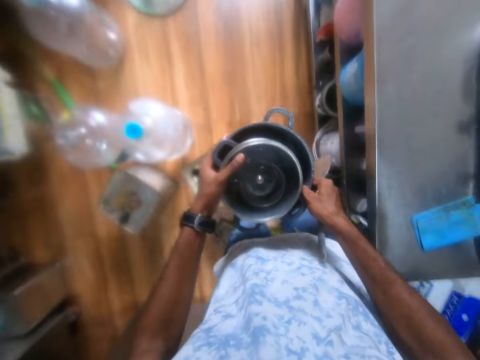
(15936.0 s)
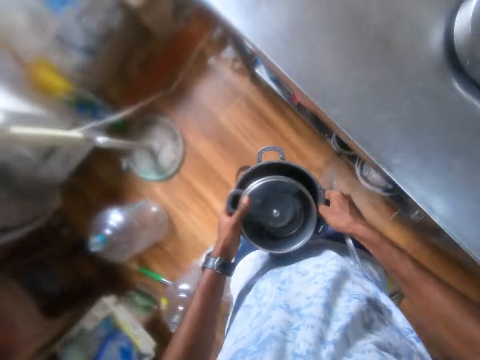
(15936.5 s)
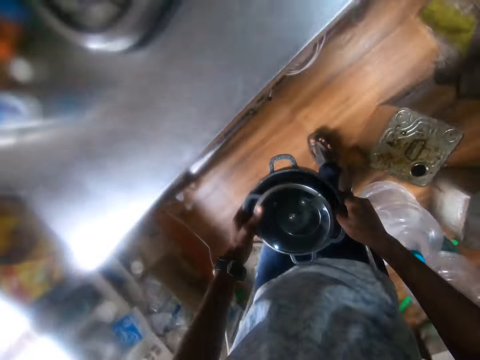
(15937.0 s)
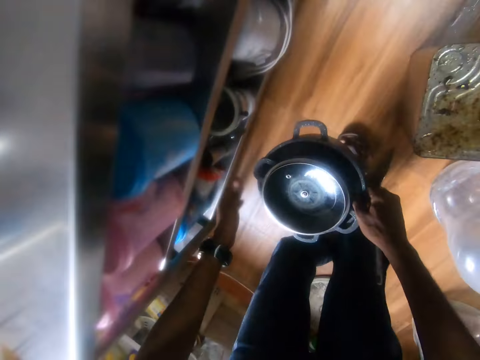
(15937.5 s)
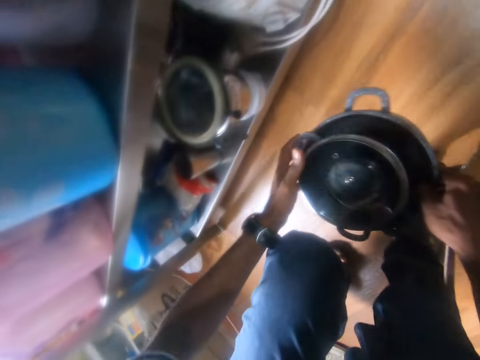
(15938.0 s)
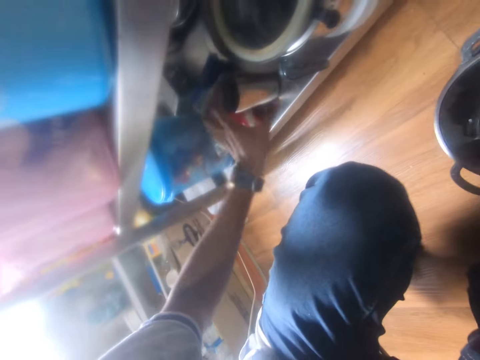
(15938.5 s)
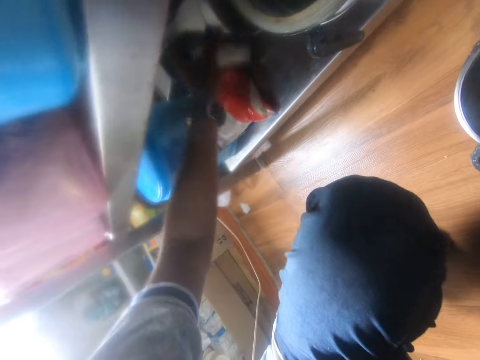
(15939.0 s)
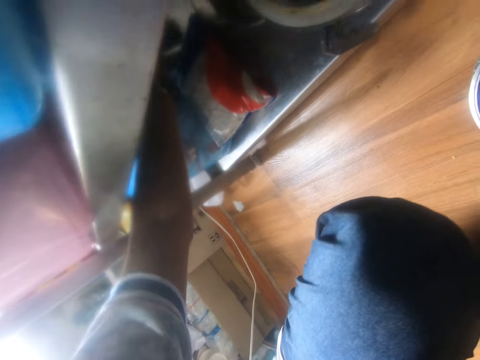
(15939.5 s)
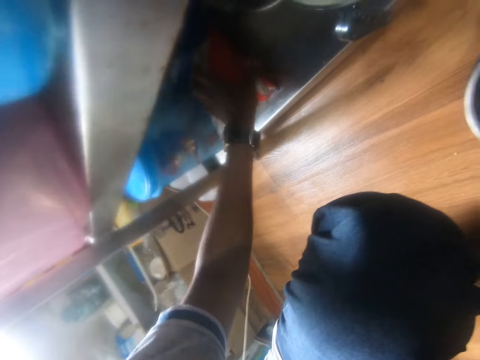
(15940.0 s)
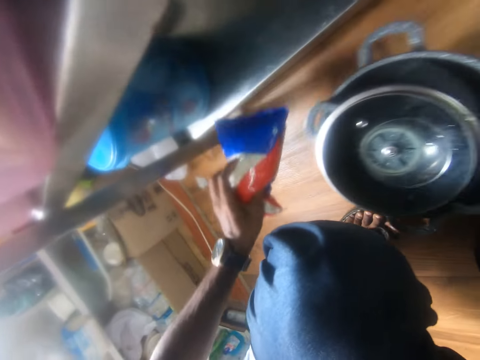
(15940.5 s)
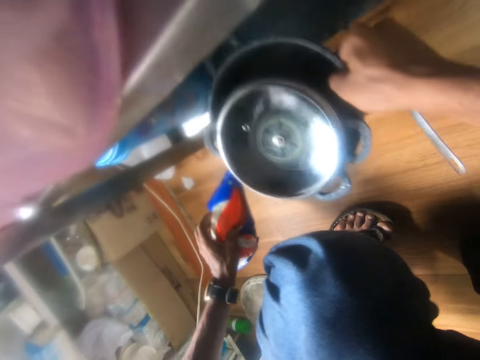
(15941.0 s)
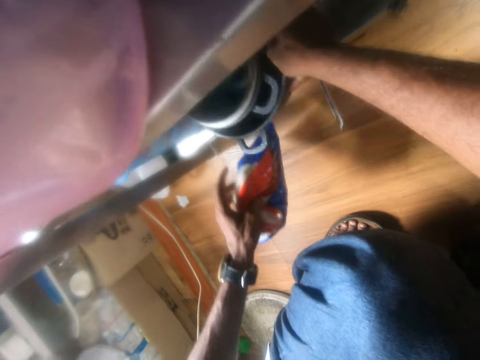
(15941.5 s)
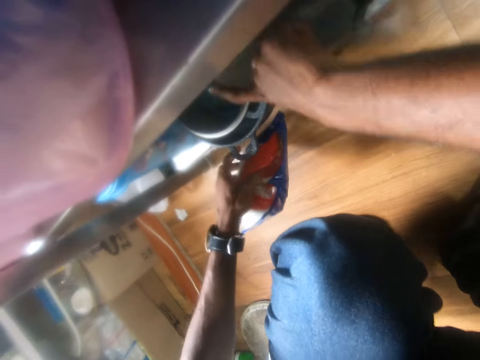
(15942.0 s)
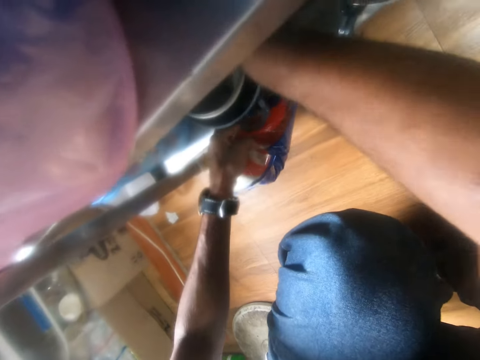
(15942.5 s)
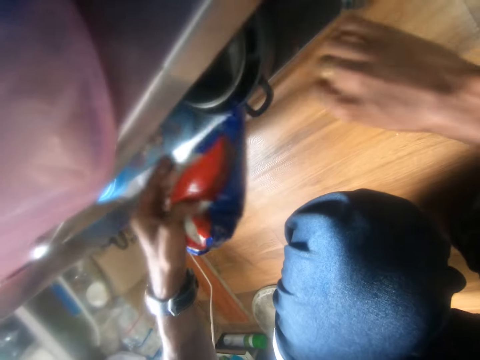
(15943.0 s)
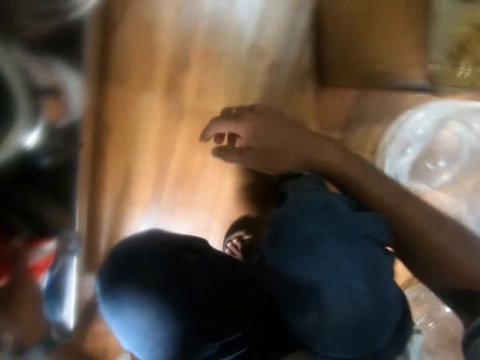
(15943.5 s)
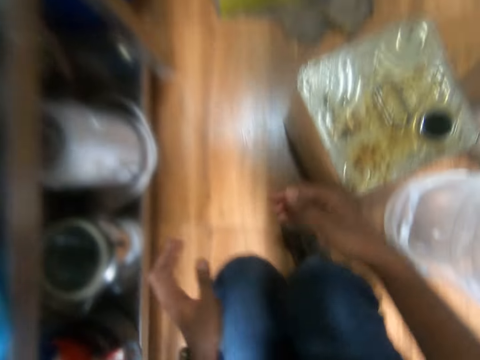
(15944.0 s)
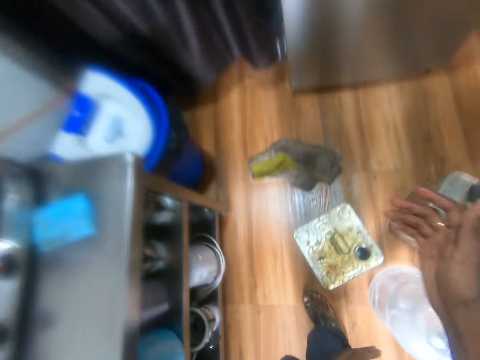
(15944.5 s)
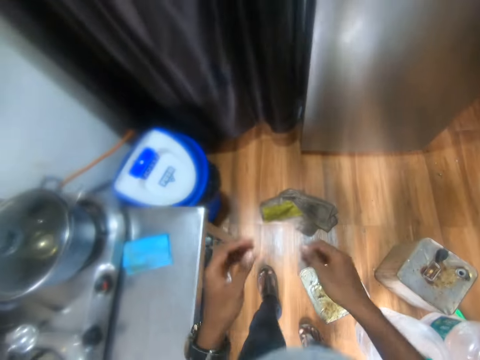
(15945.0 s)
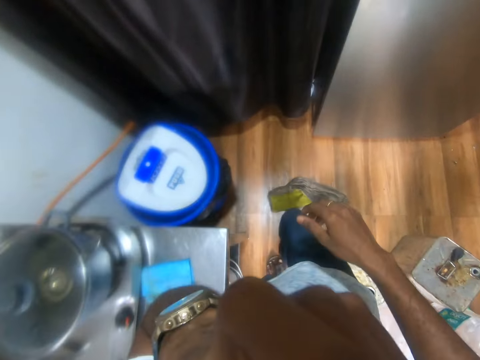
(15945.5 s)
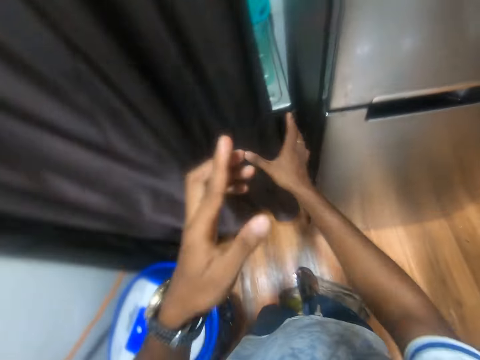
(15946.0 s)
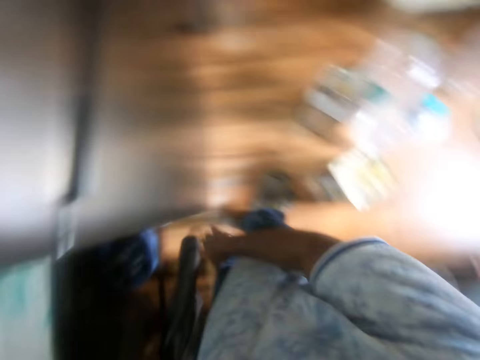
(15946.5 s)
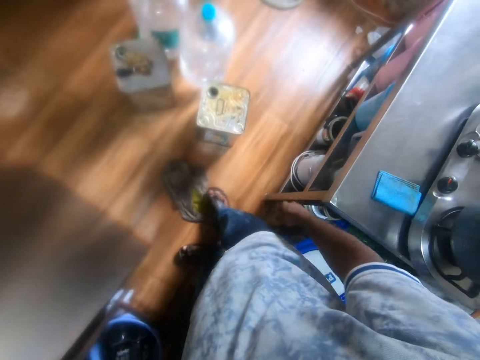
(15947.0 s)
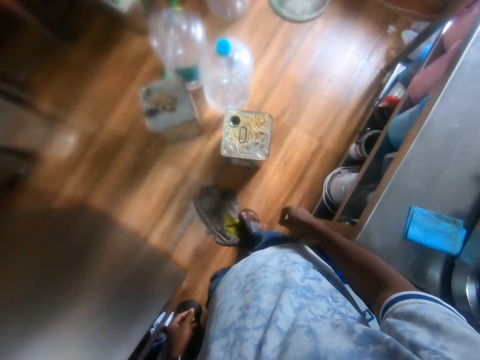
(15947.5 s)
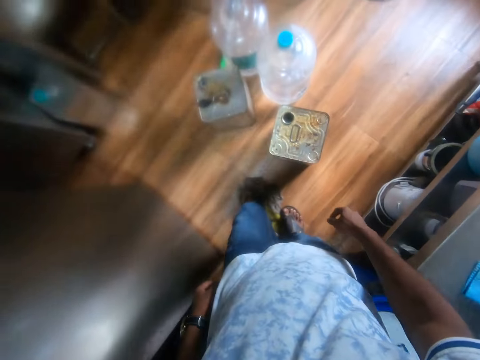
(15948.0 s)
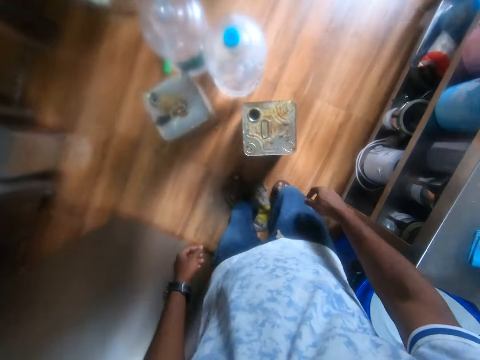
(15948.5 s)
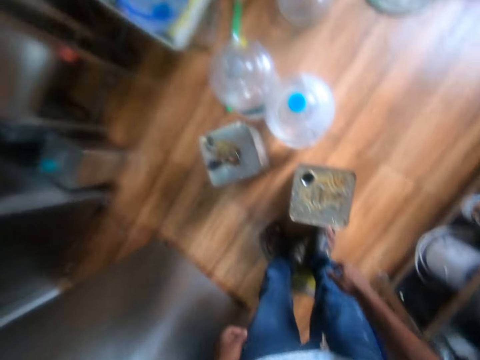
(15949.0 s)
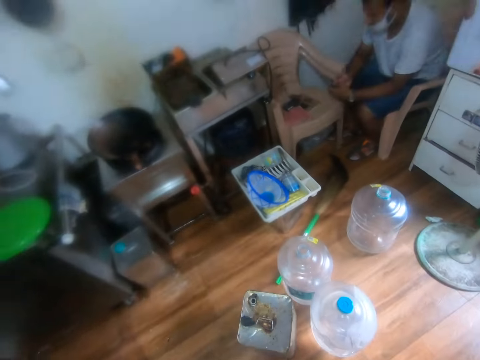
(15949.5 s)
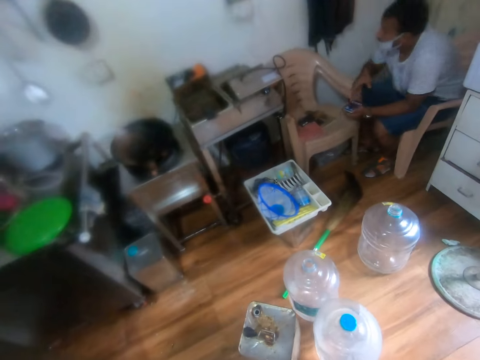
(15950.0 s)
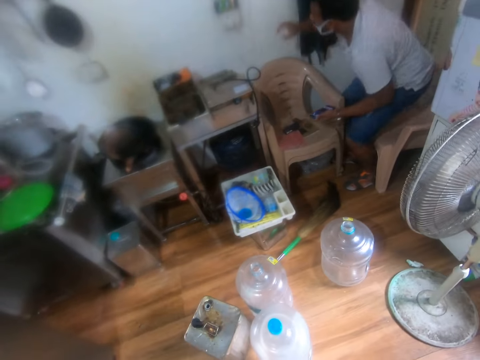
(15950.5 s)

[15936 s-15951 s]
The camera wearer places the cooking pot on the floor. He adjusts a cup in the kitchen basin with his left hand. He arranges a tin in the rack. He removes a pack of pasta from the kitchen cabinet with his left hand. He puts the pot into the kitchen cabinet with his right hand. He puts the cooking spoon into the kitchen cabinet with his right hand. He drops the pack of pasta into the pot with his left hand. He walks in the room. He touches his face with his left hand. He adjusts the kitchen curtain with his hands and holds the curtain. He looks around the room. He moves in the room. He looks around the room.

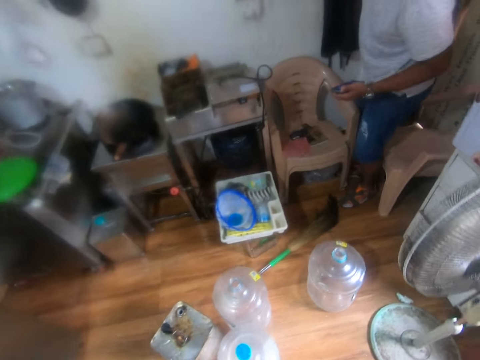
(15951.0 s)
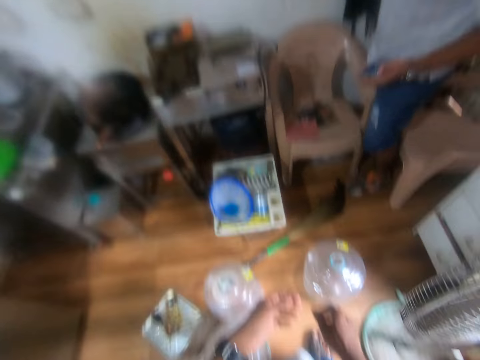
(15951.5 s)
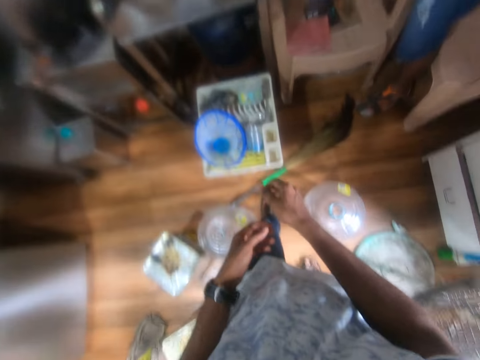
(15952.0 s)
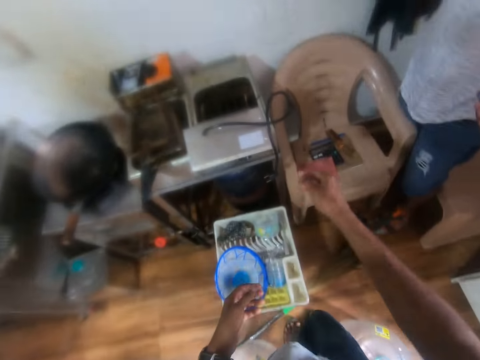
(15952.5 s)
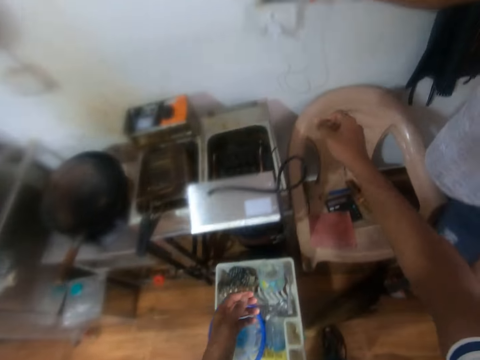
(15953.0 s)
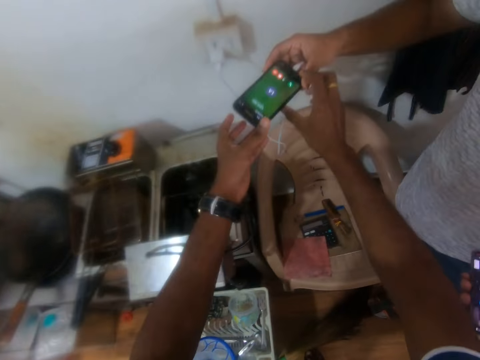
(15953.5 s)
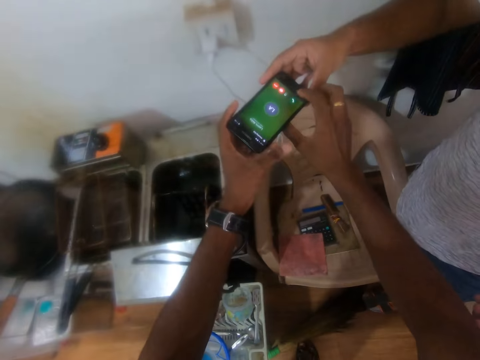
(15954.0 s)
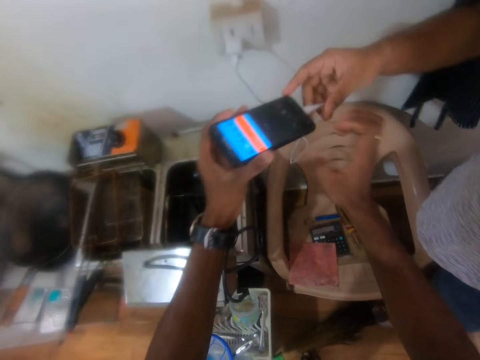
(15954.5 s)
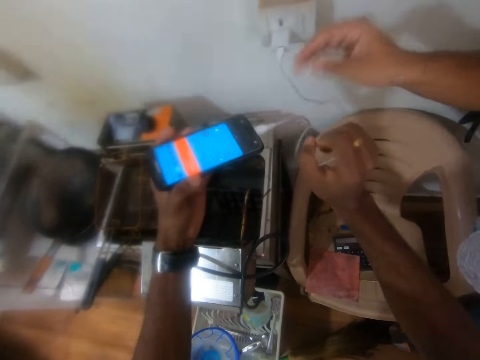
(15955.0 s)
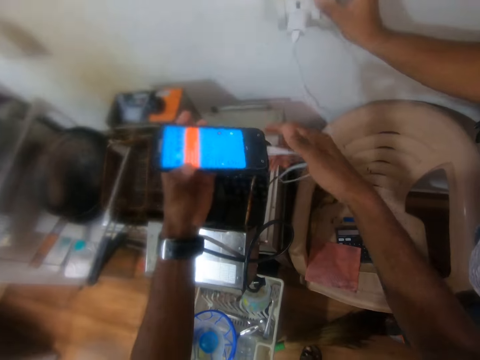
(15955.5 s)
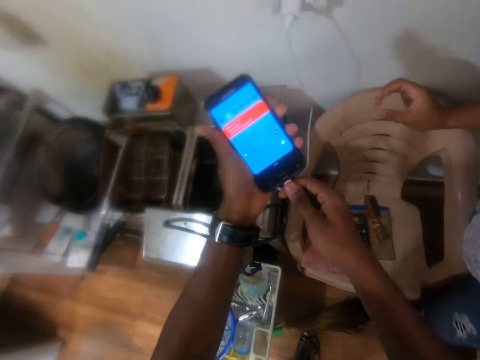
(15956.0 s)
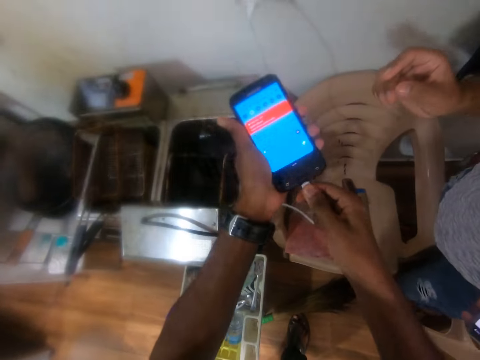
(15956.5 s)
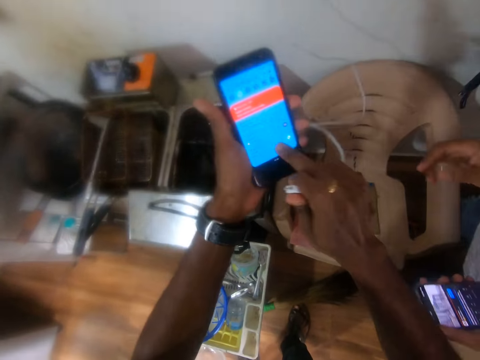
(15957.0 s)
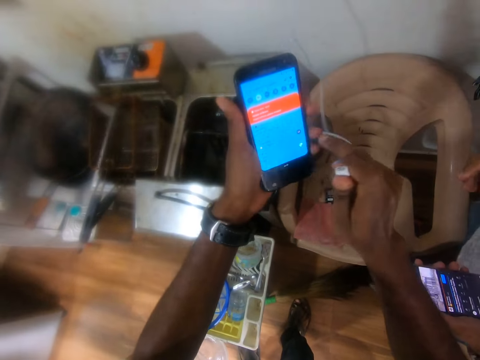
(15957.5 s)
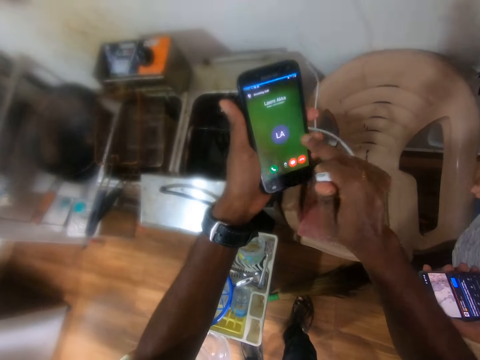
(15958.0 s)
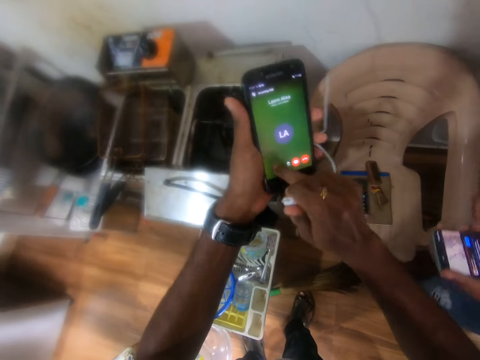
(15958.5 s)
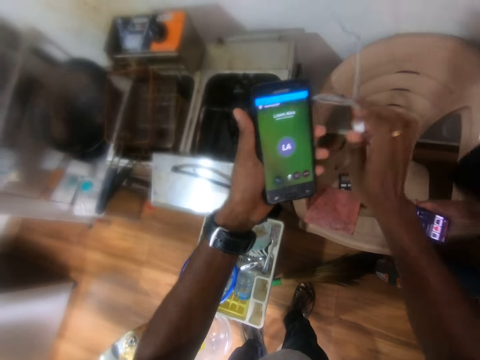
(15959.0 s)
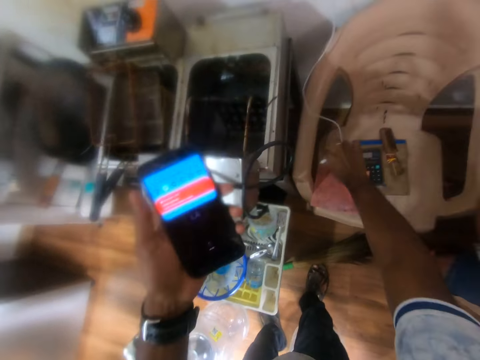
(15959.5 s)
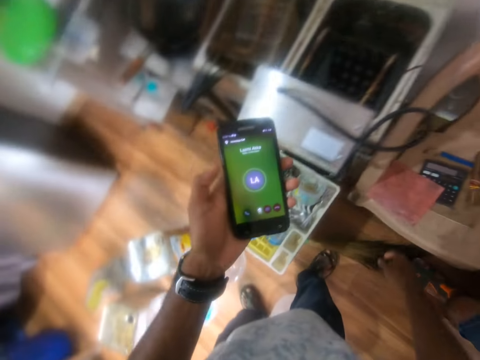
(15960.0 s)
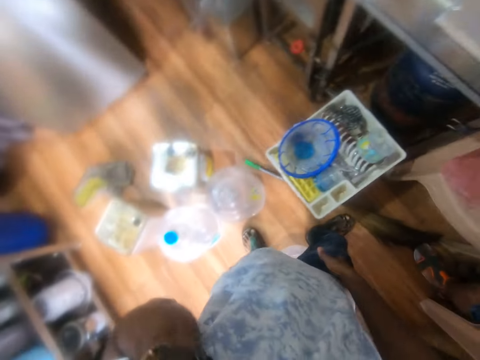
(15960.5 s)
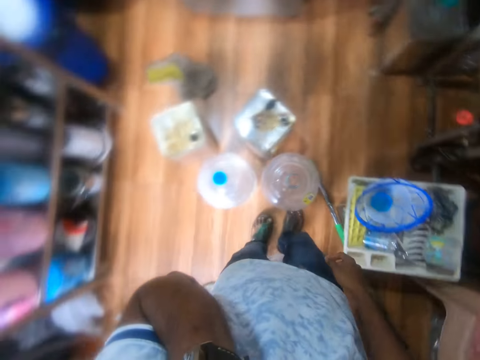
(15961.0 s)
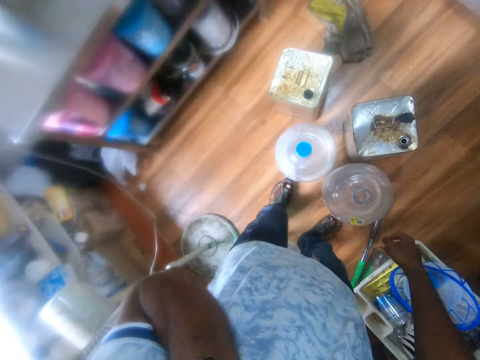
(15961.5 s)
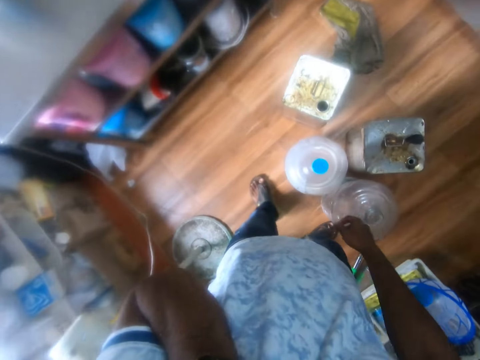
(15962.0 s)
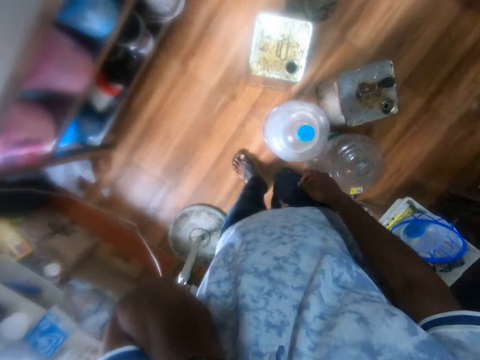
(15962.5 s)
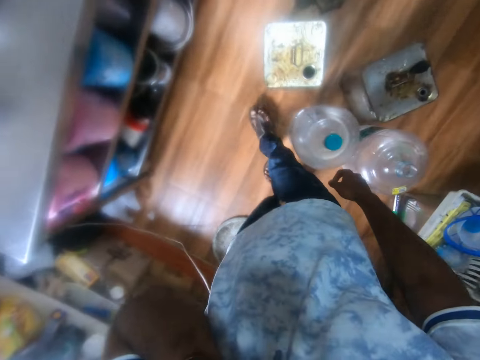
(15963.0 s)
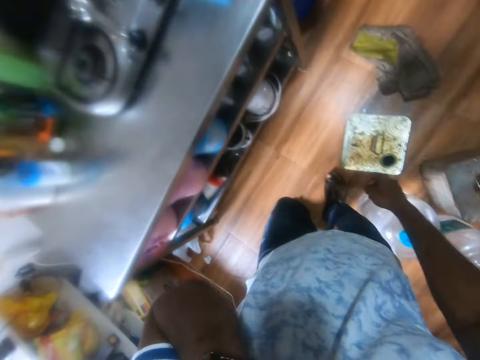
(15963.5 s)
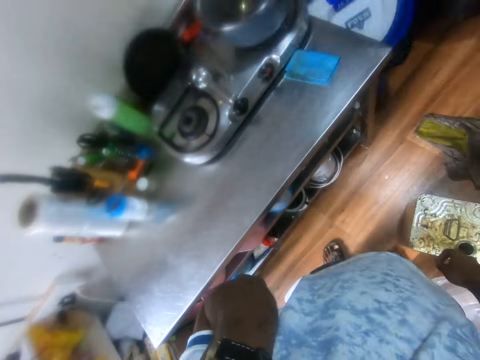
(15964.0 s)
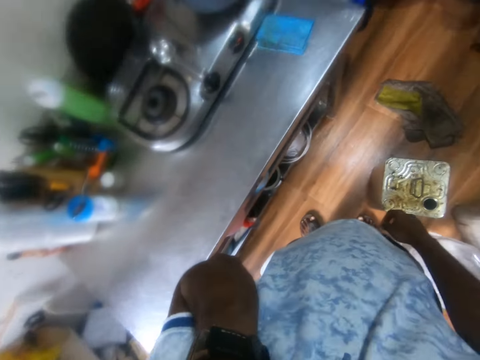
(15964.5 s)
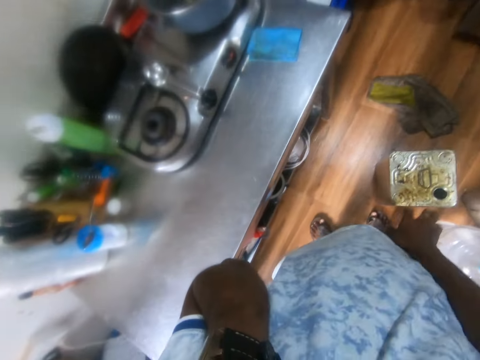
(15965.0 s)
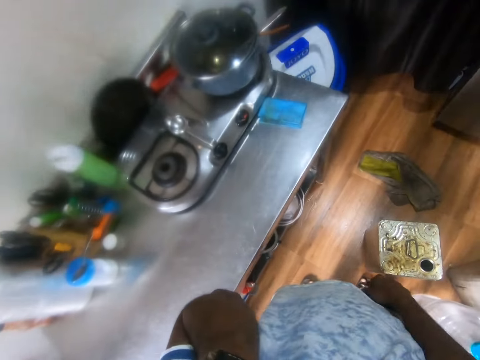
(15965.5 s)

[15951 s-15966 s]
A man interacts with the camera wearer. The camera wearer moves in the room and talks in the room. He collects the phone from the man with his hands. The man passes the phone to the camera wearer. The camera wearer holds the phone. The man switches off the socket with his right hand. The camera wearer unplugs the charger cord from the phone with his right hand. He operates the phone with his right hand. He drops the charger cord on the stacked chairs with his right hand. He moves in the room. He talks over the phone in his left hand.
